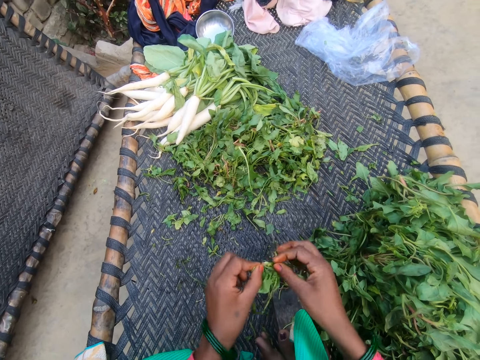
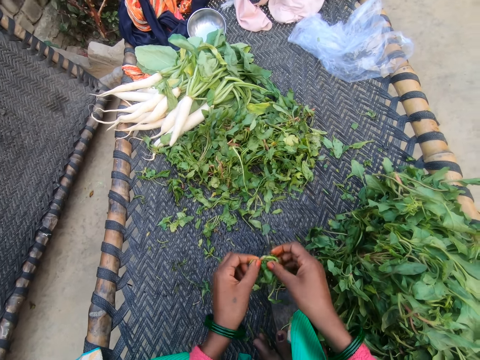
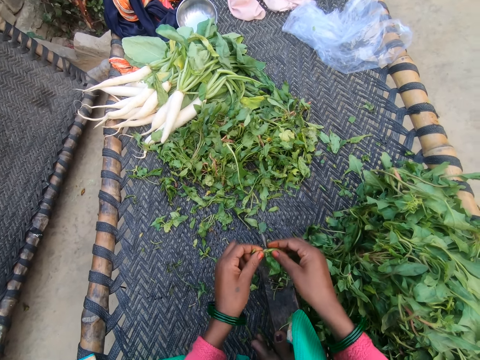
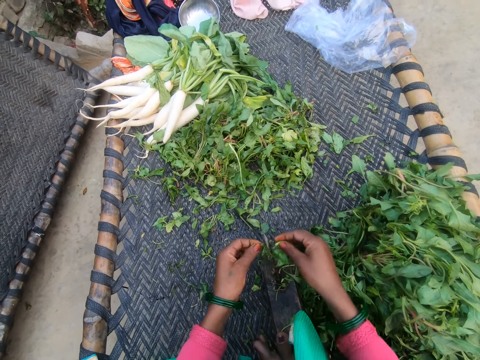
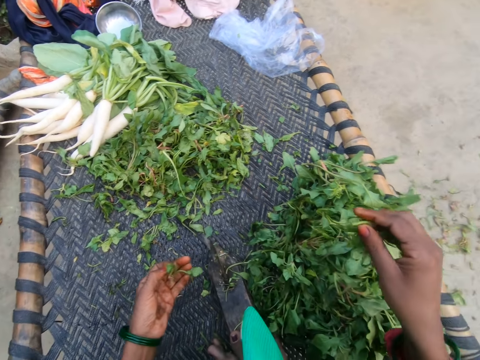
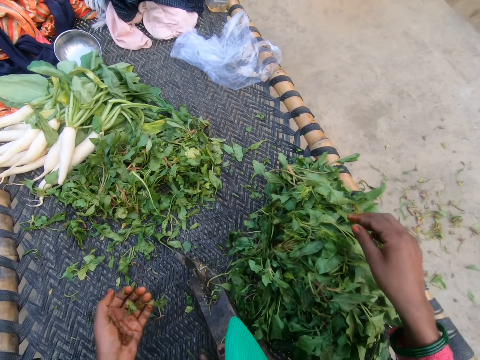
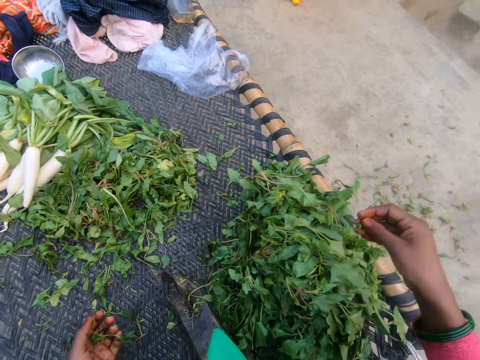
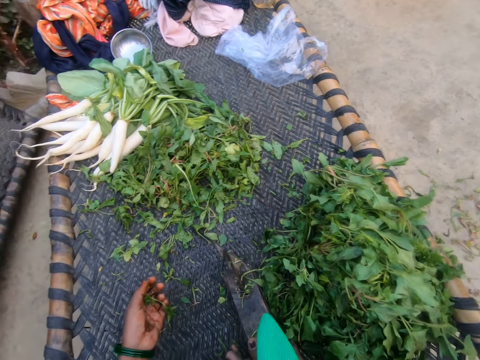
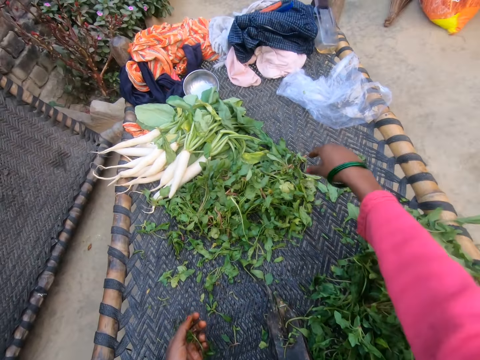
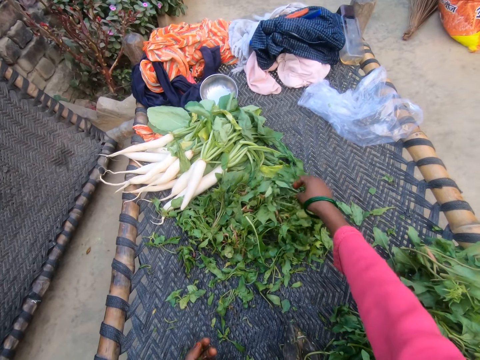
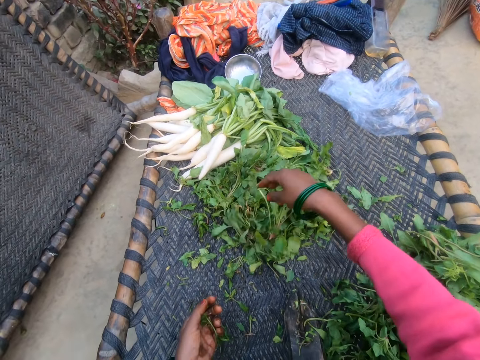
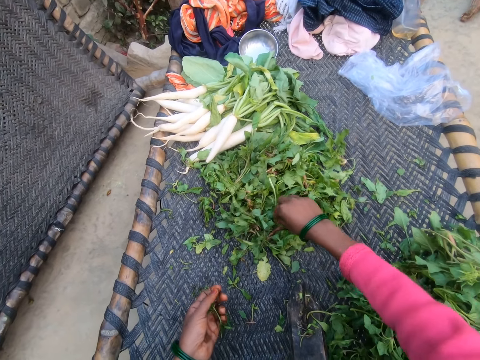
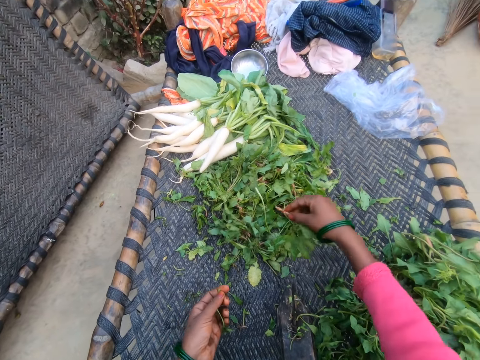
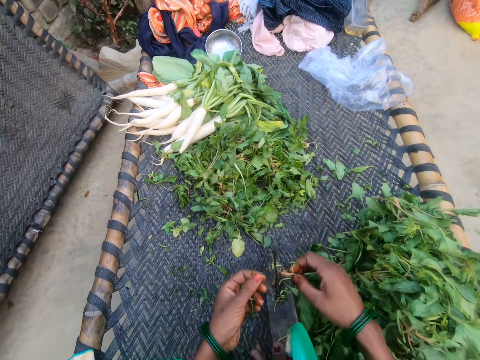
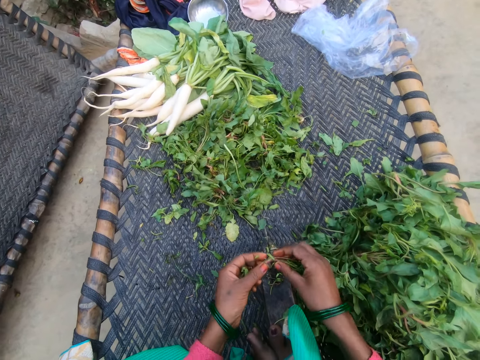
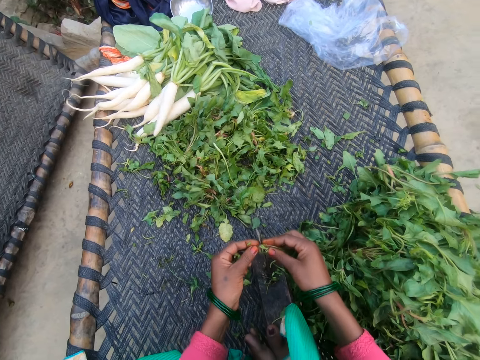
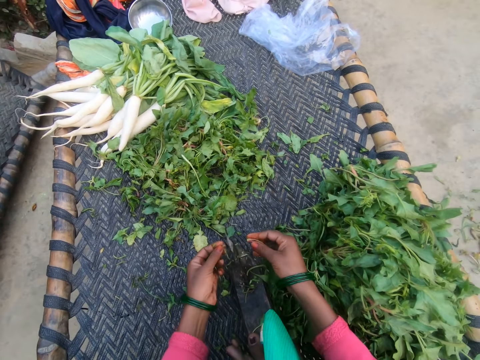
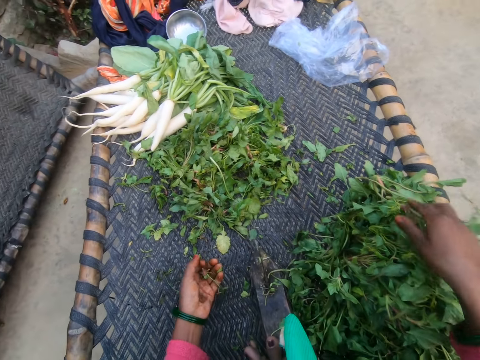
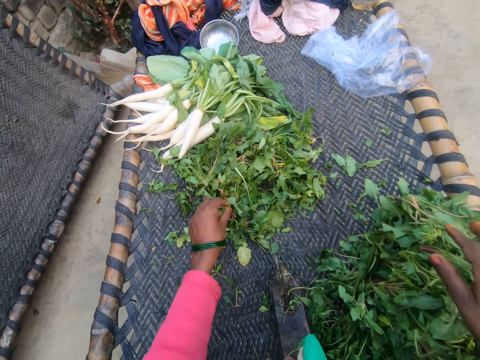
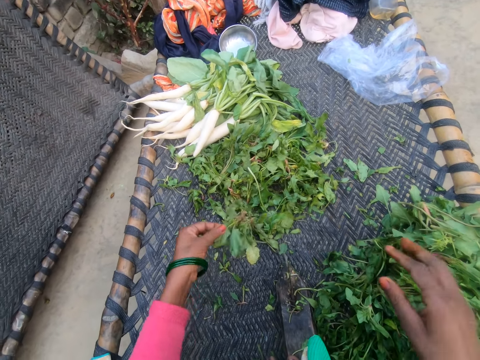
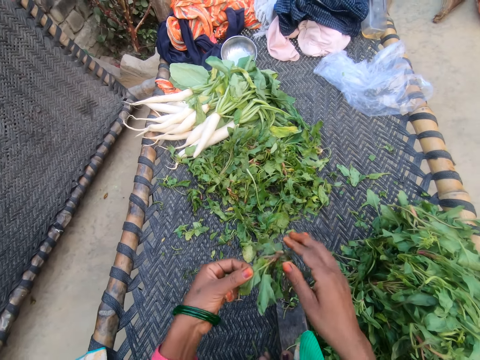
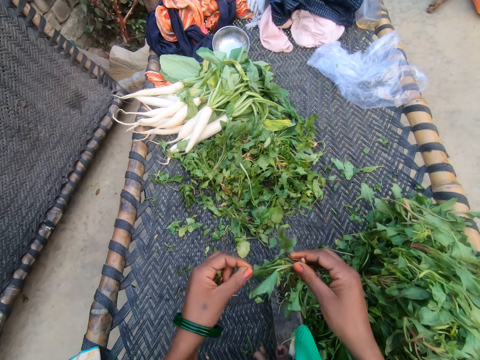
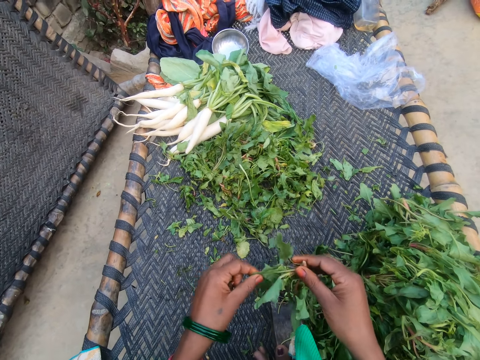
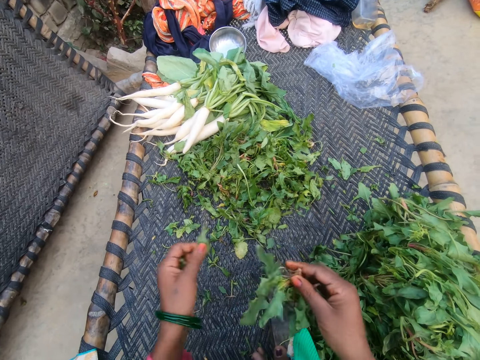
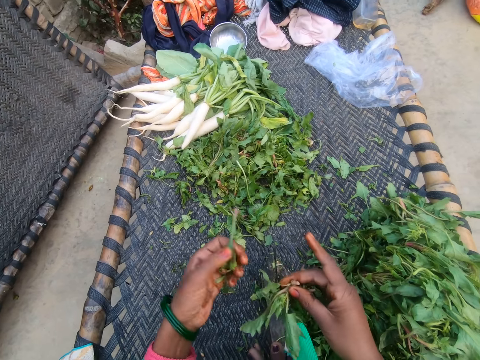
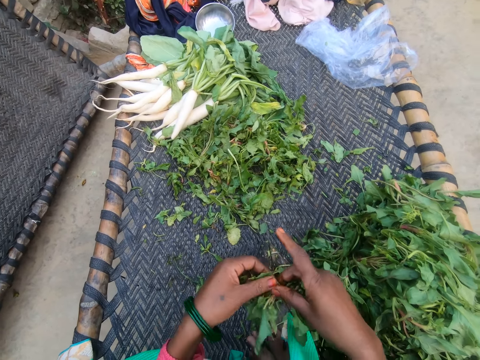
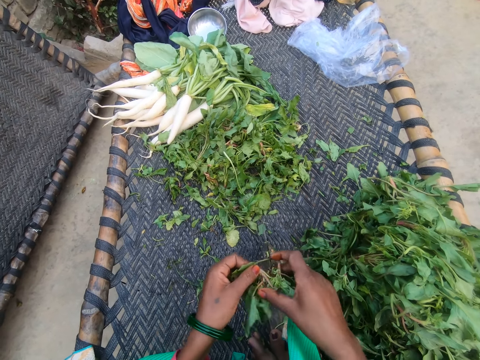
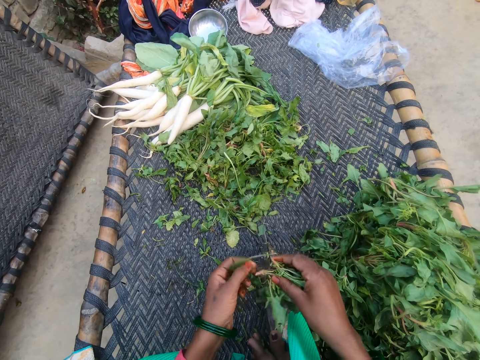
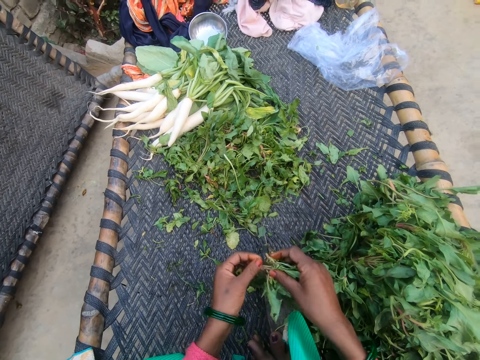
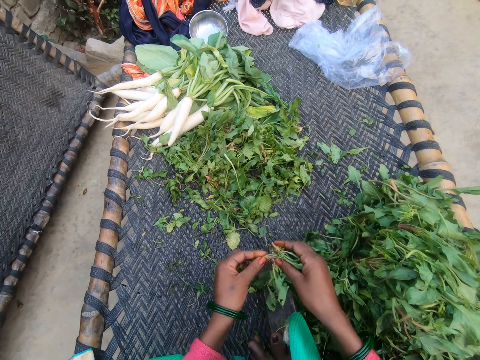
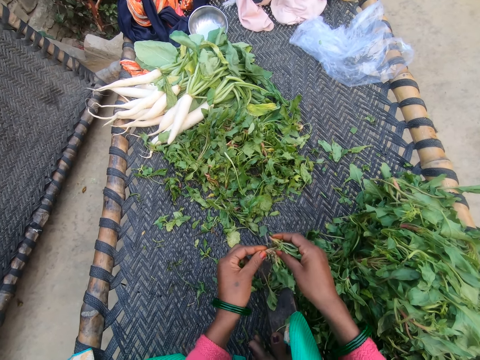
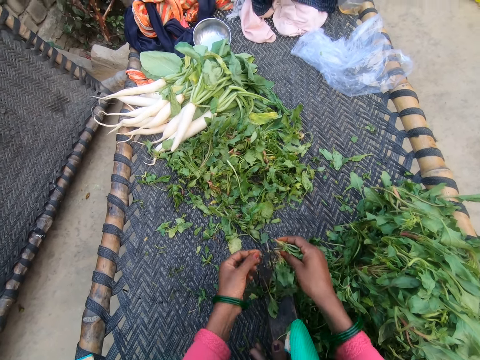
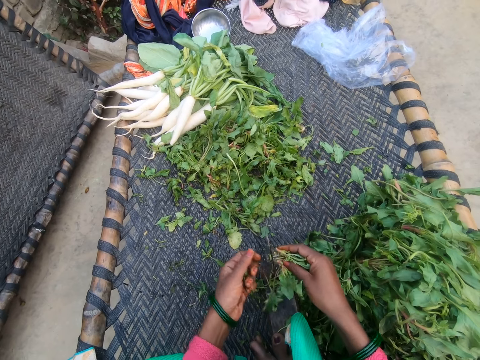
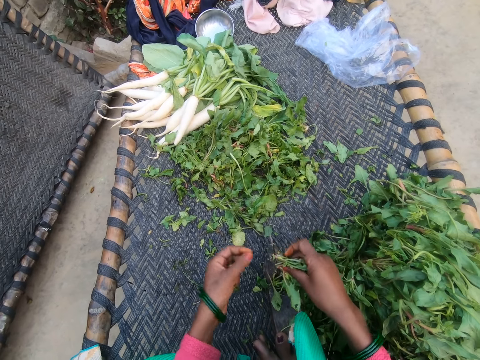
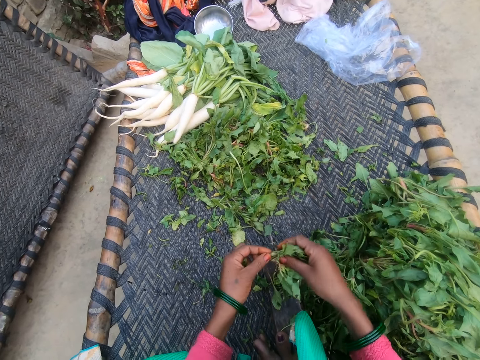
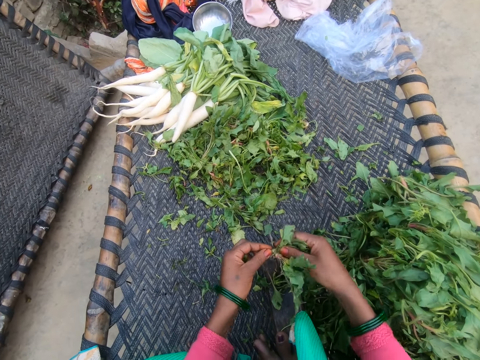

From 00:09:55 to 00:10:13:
The camera wearer cuts the vegetable with the slicer. She drops the vegetable on the chair with other vegetables. She throws dirt on the floor. She picks a vegetable from the bunch of vegetables. She cuts the vegetable with the slicer. She drops the vegetable on the chair with other vegetables. She picks a vegetable from the bunch of vegetables. She cuts dirt from the vegetable with her hand. She cuts a branch. She cuts the vegetable with the slicer.

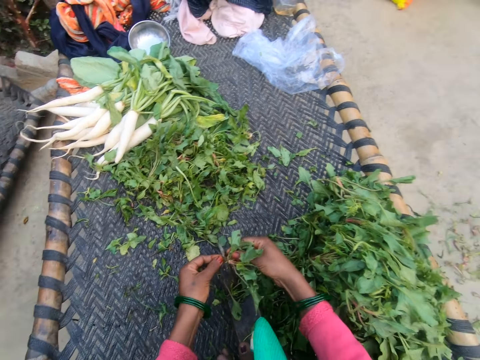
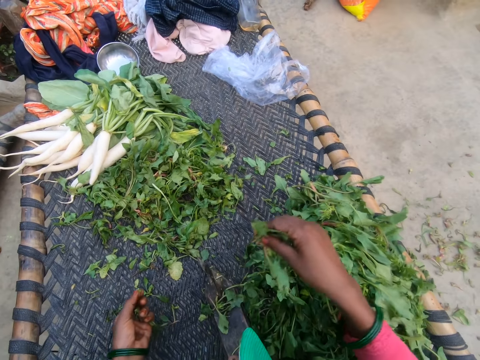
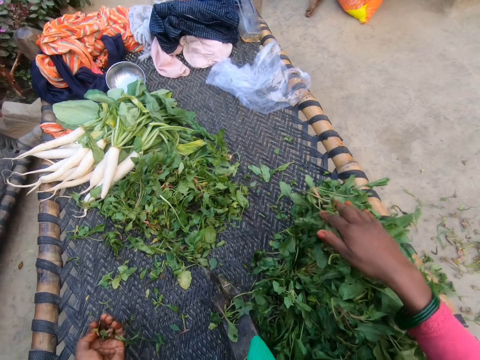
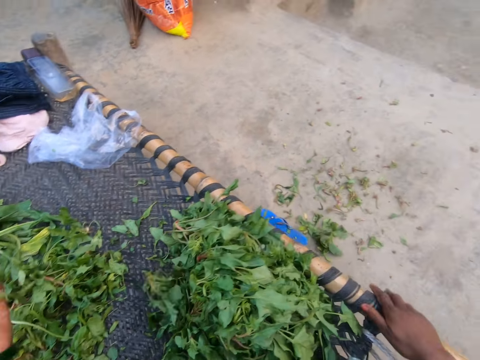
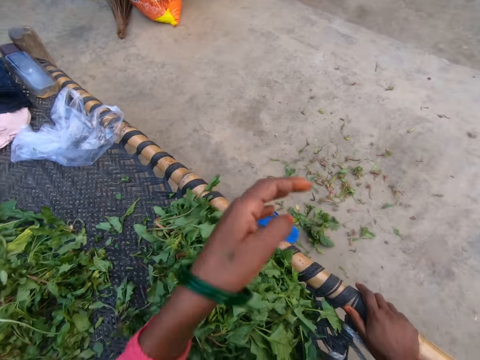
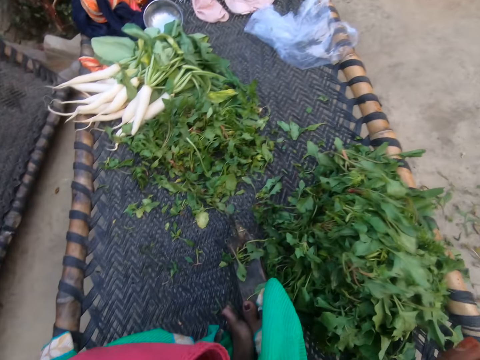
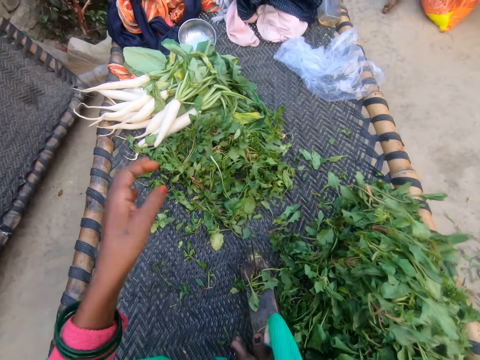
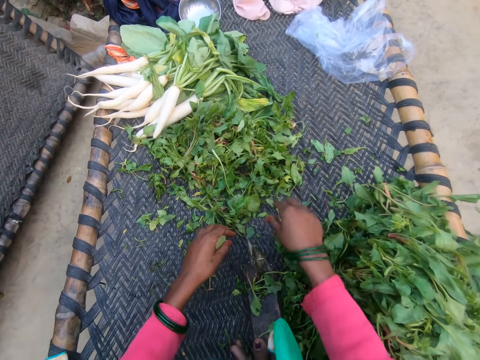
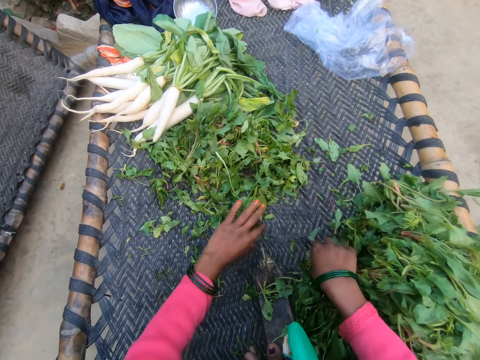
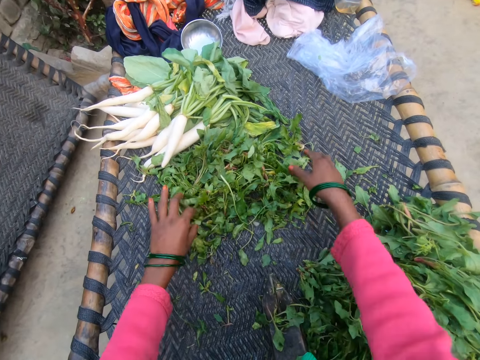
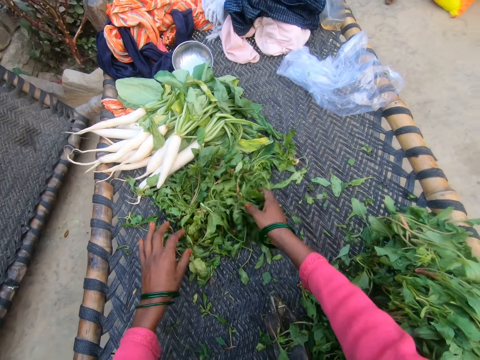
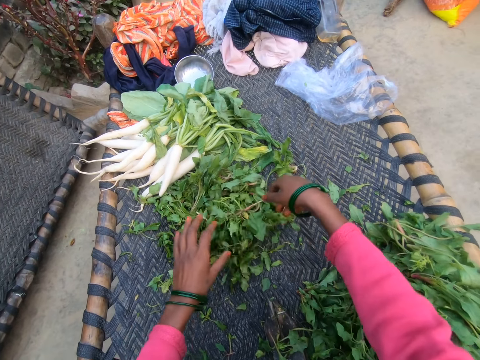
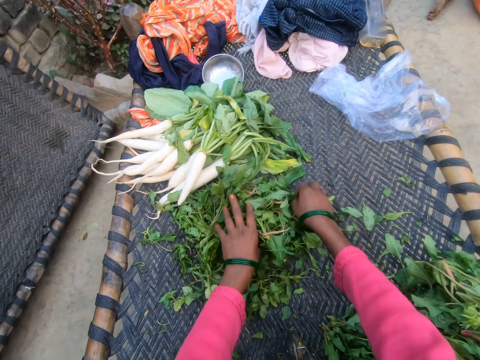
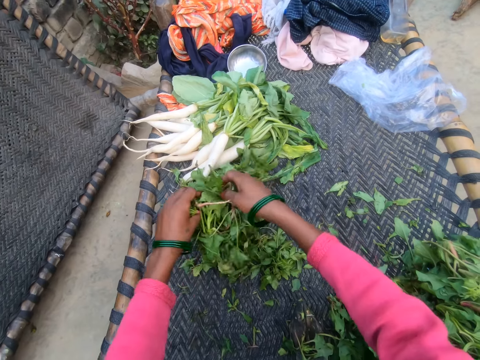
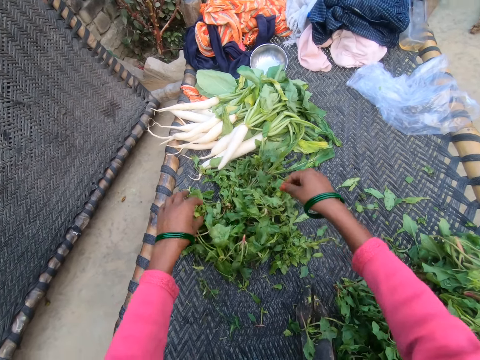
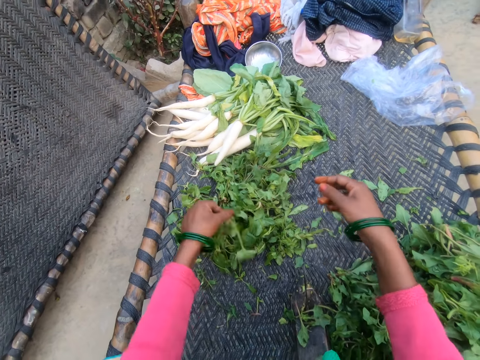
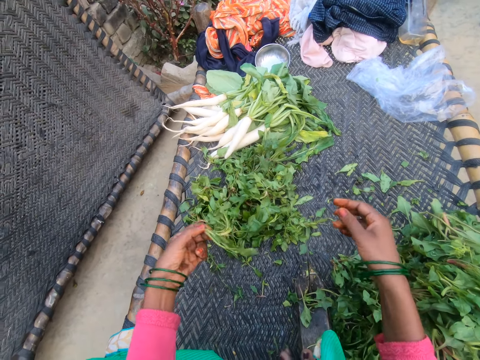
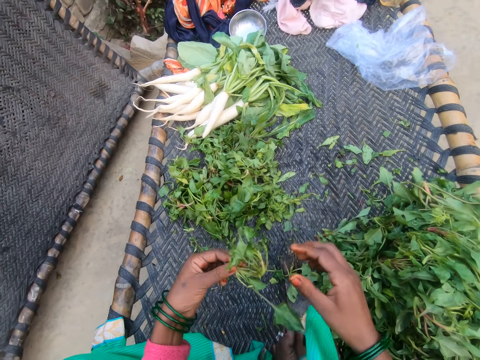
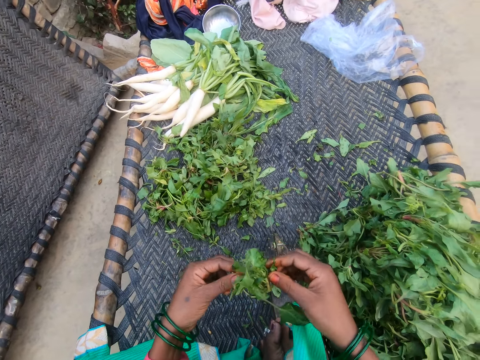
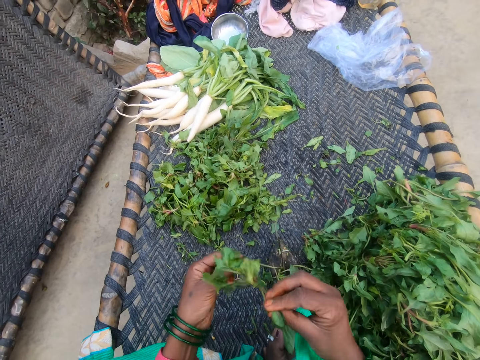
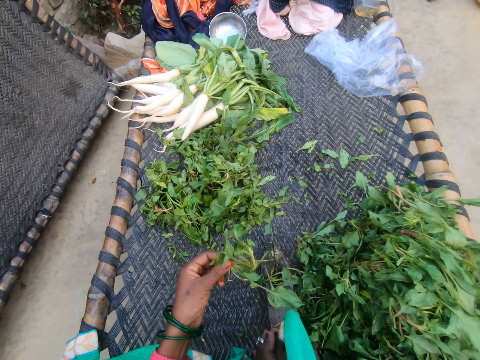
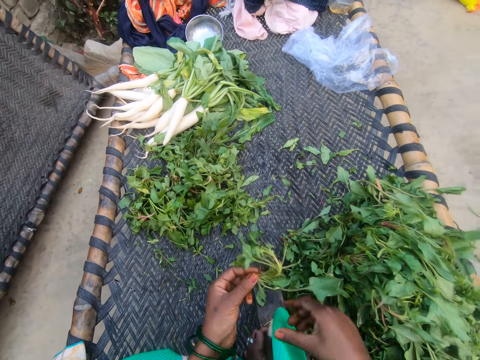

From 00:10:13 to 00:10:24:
The camera wearer drops the vegetable on the chair with other vegetables. She throws the stem on the road. She pours dirt from her hand to the floor. She picks another object. She gathers the vegetables on the chair together. She picks a vegetable from the bunch of vegetables. She cuts dirt from the vegetable with her hand.
